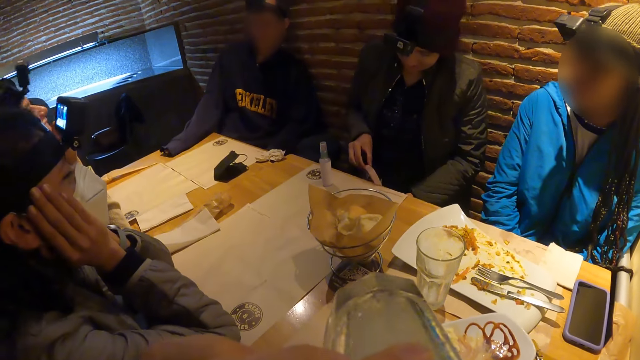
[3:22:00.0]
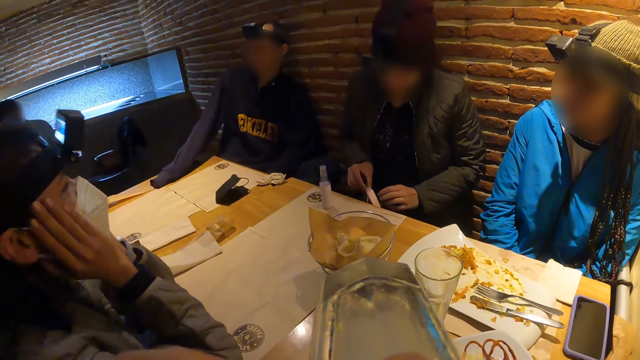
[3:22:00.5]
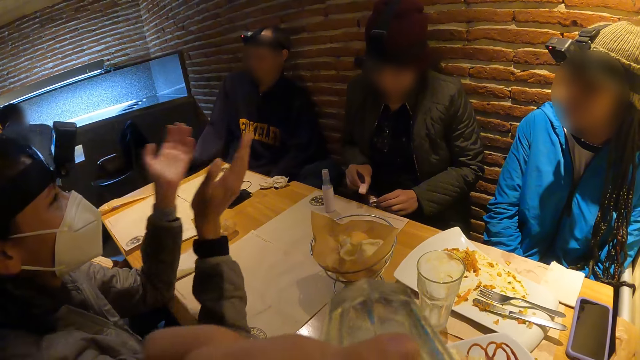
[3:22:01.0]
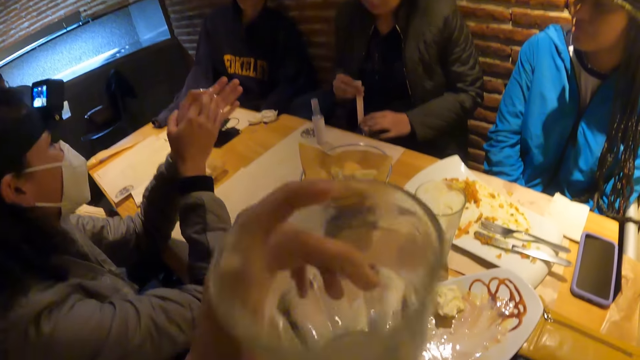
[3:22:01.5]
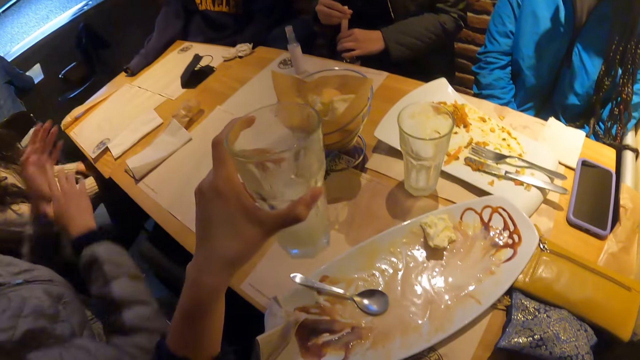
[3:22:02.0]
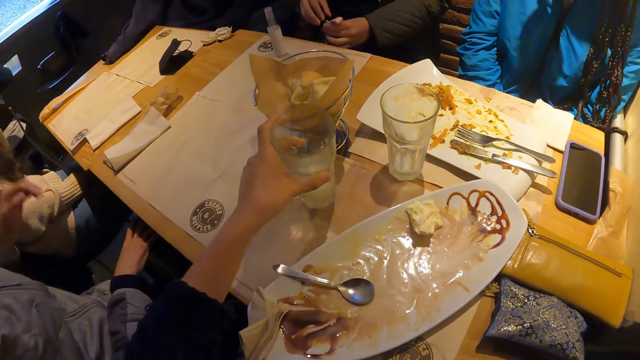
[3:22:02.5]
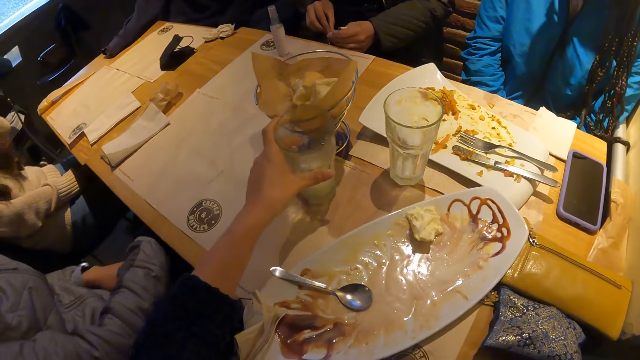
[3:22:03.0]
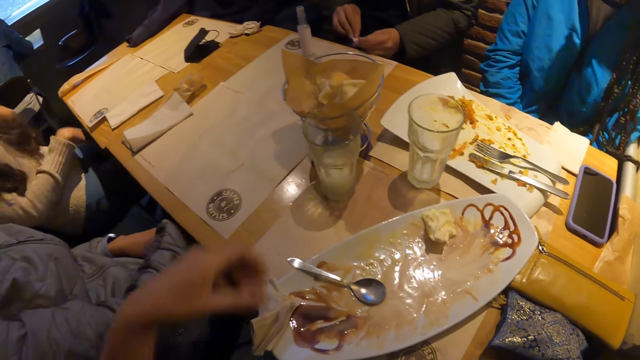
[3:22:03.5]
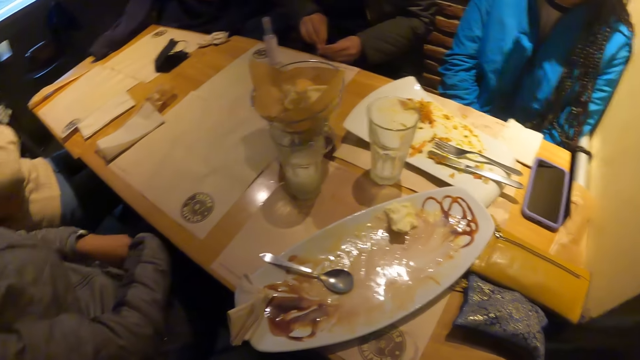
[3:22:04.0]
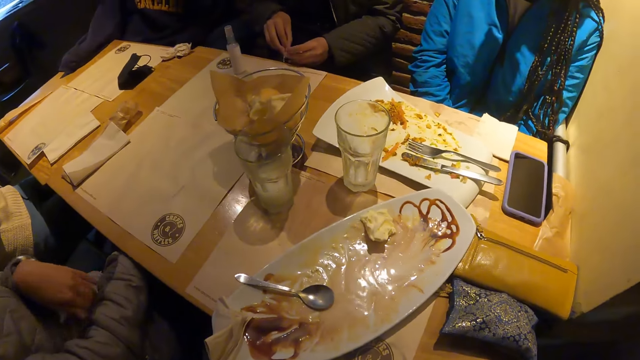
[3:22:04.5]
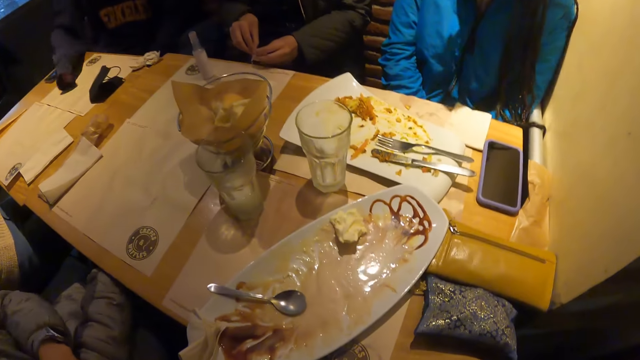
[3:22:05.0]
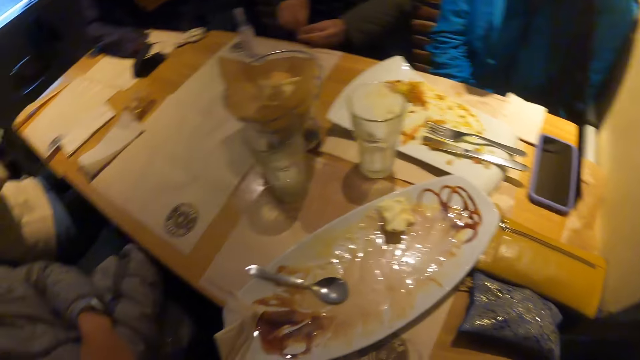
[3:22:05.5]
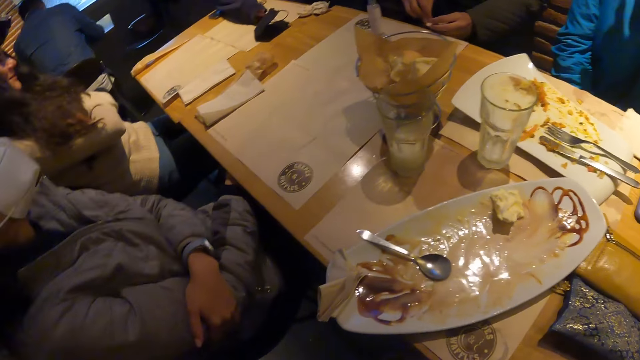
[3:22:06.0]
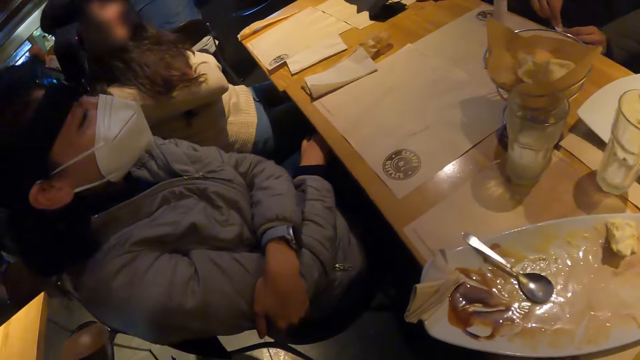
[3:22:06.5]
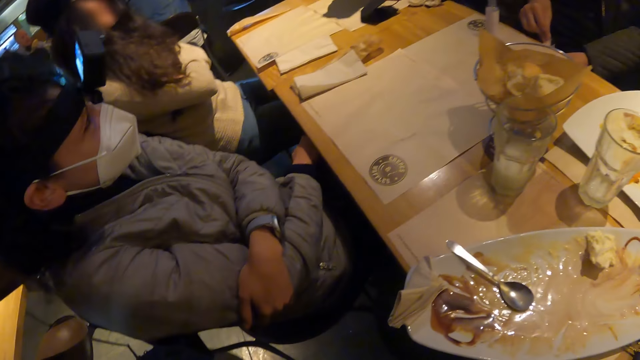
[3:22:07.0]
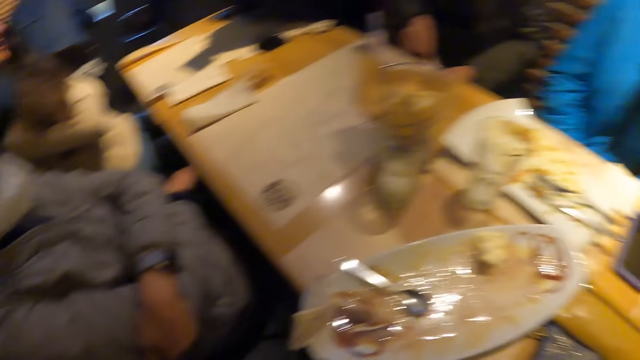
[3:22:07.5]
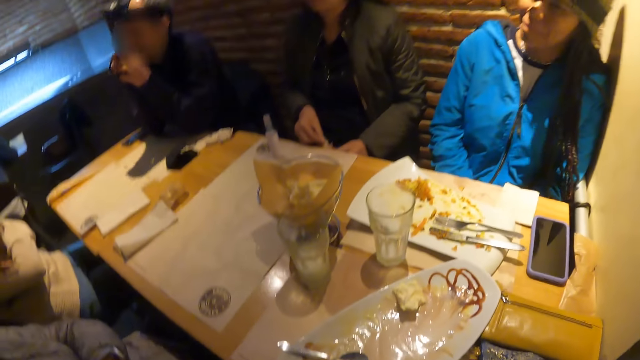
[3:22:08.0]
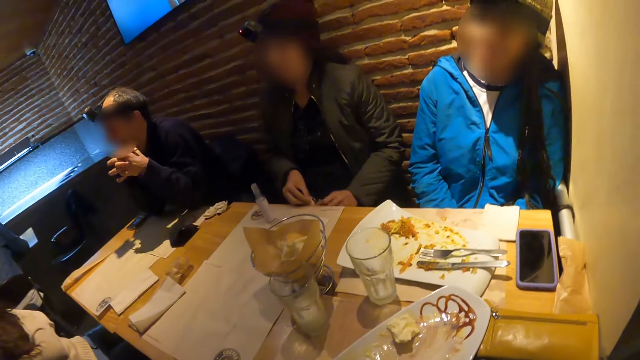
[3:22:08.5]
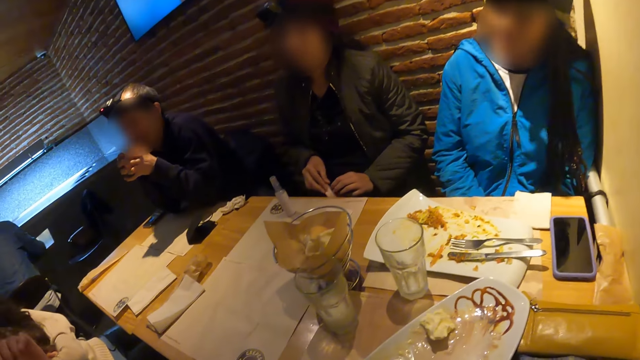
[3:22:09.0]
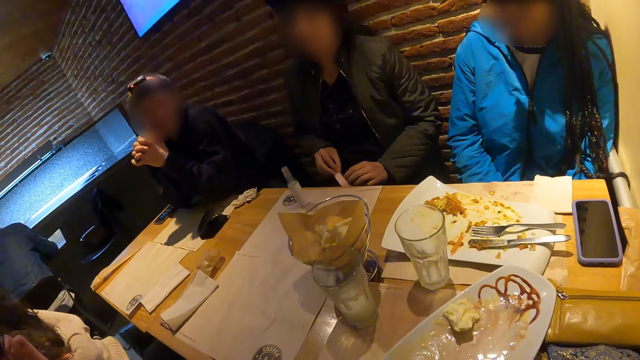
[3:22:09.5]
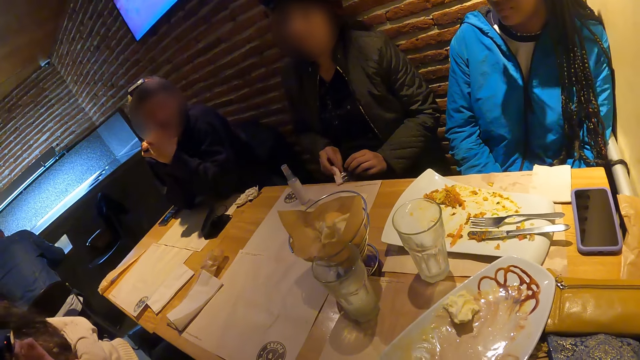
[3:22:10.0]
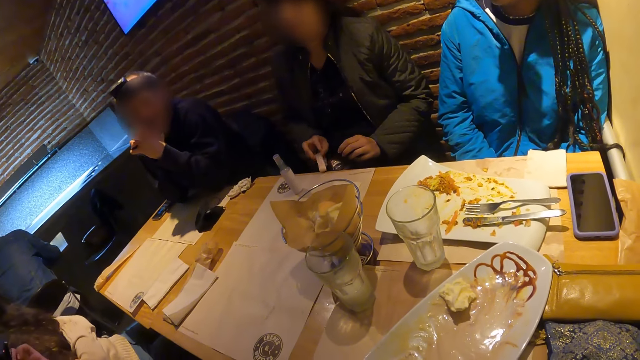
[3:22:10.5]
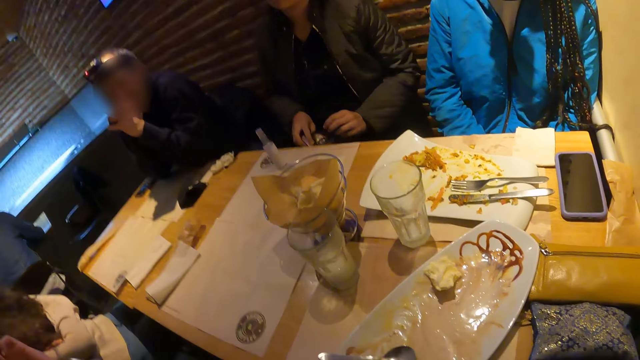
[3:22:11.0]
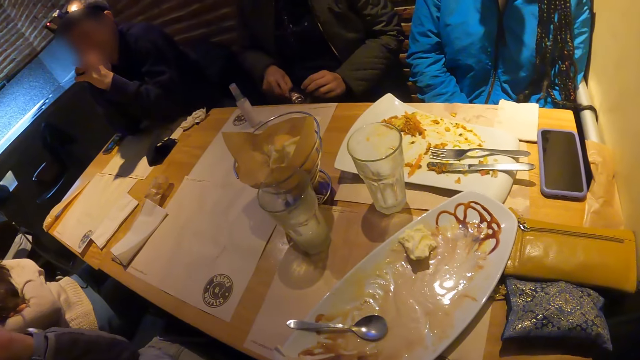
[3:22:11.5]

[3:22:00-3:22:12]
The camera wearer sips the drink. She shakes the glass of milk in her left hand and drops the glass of milk on the table with her left hand.

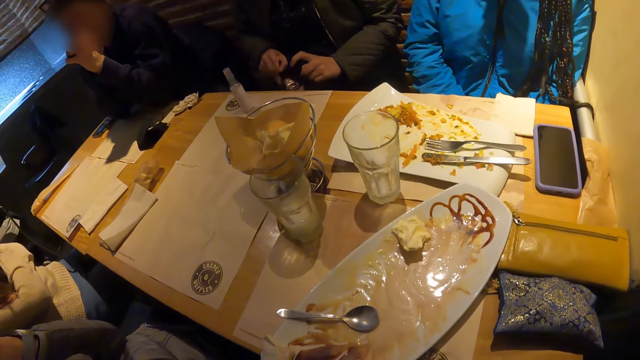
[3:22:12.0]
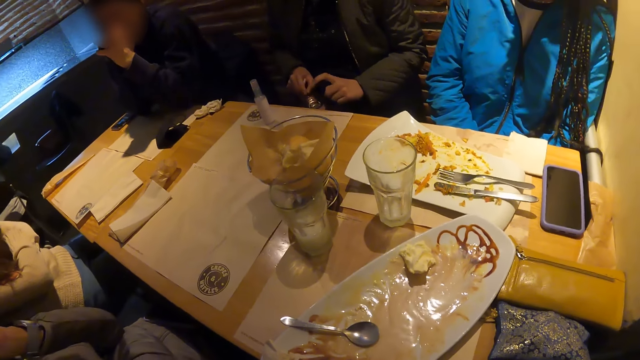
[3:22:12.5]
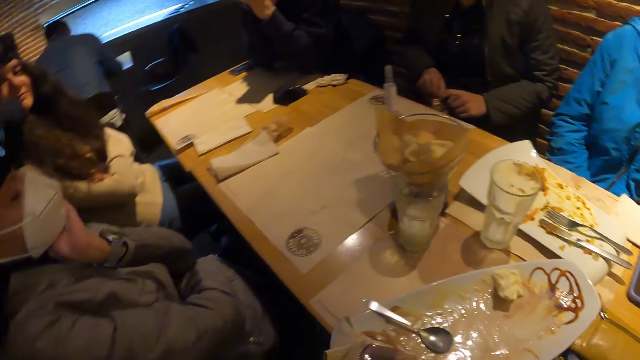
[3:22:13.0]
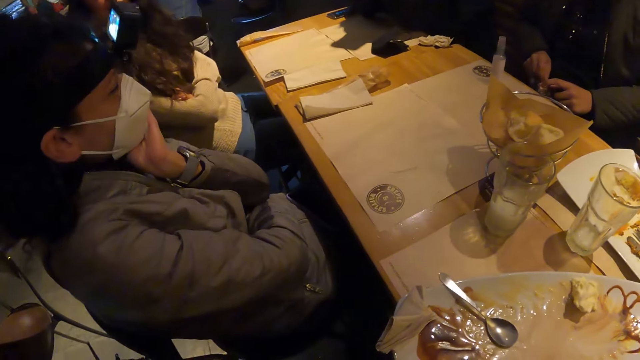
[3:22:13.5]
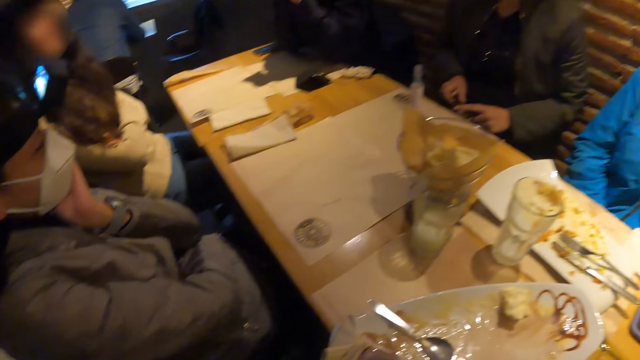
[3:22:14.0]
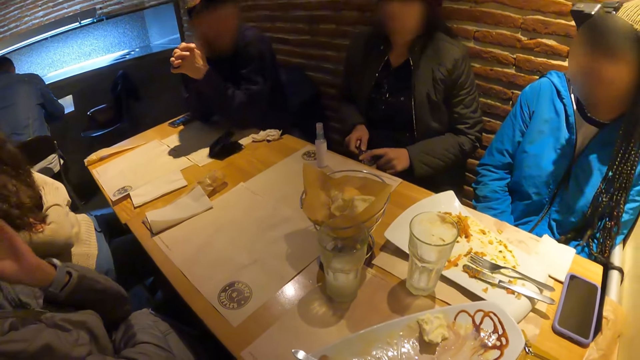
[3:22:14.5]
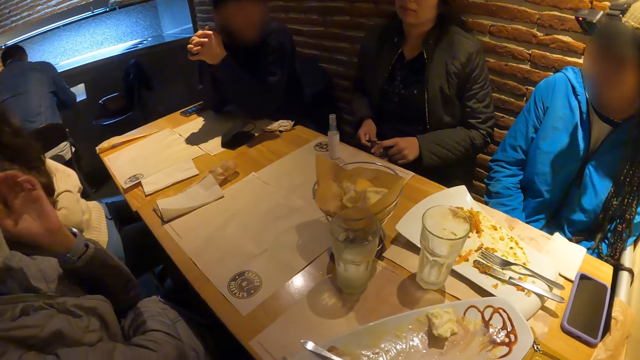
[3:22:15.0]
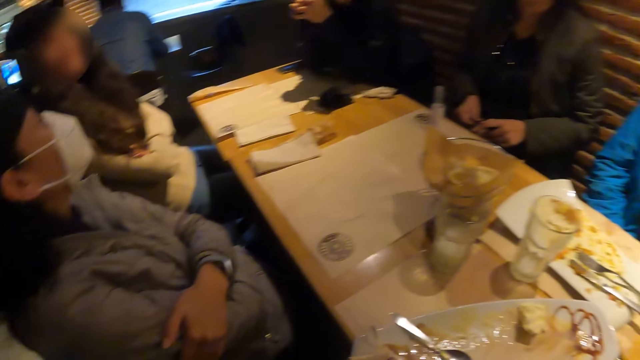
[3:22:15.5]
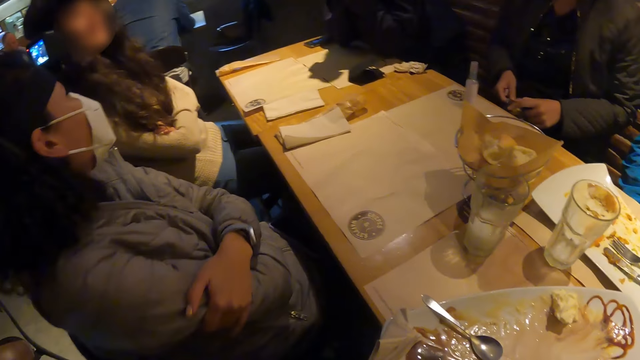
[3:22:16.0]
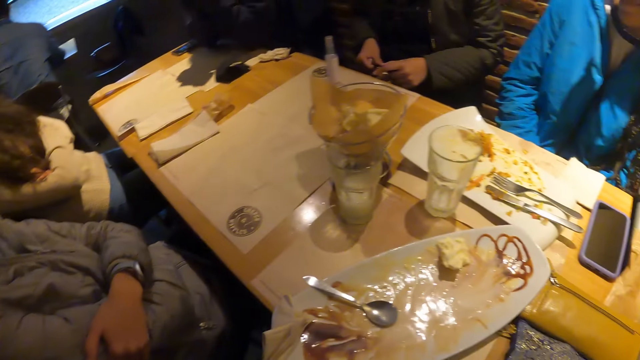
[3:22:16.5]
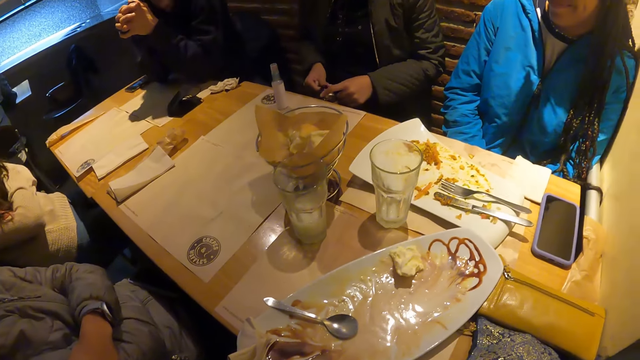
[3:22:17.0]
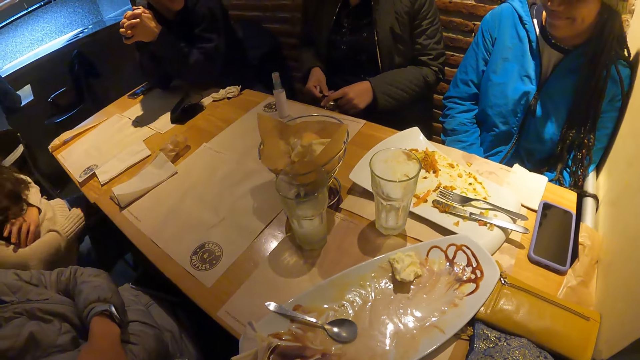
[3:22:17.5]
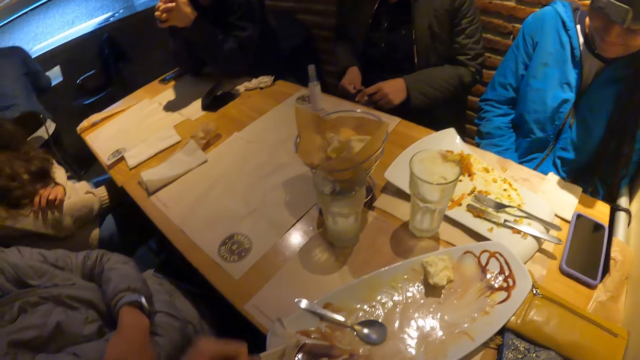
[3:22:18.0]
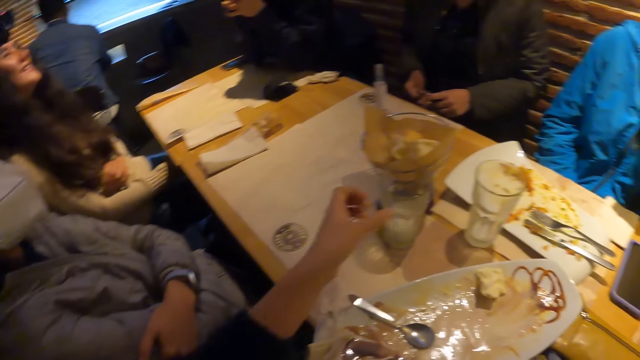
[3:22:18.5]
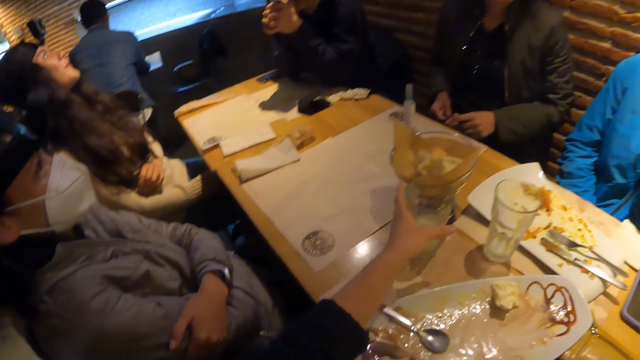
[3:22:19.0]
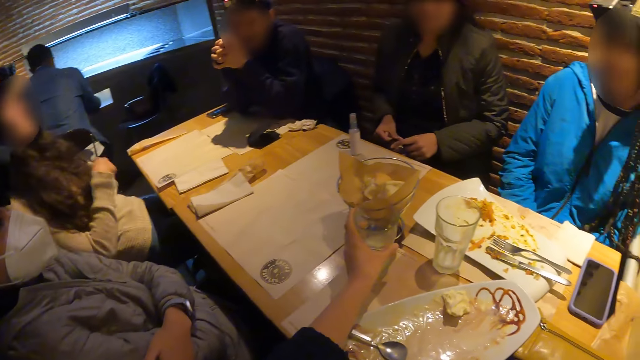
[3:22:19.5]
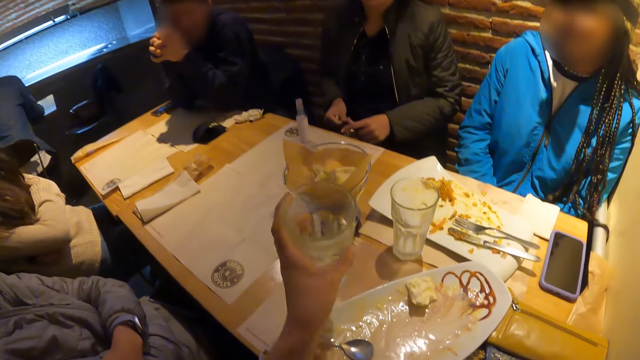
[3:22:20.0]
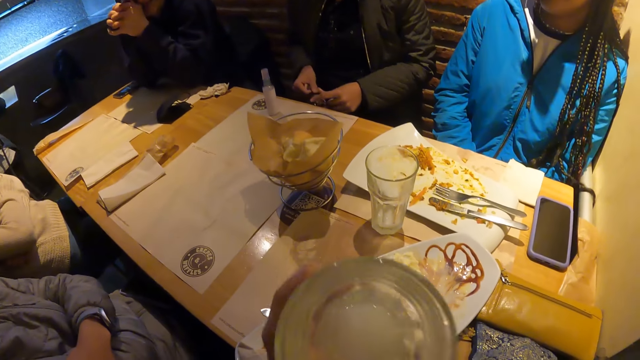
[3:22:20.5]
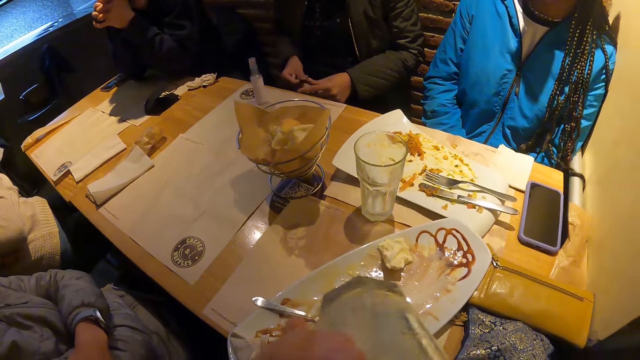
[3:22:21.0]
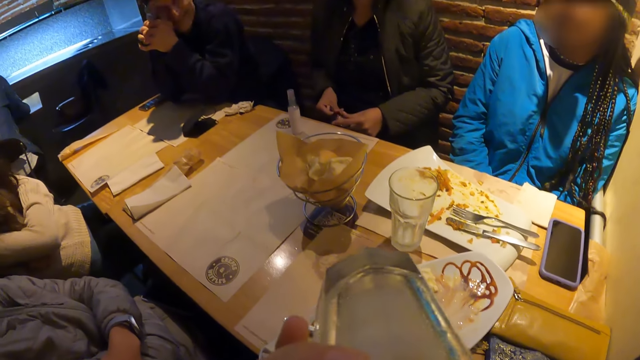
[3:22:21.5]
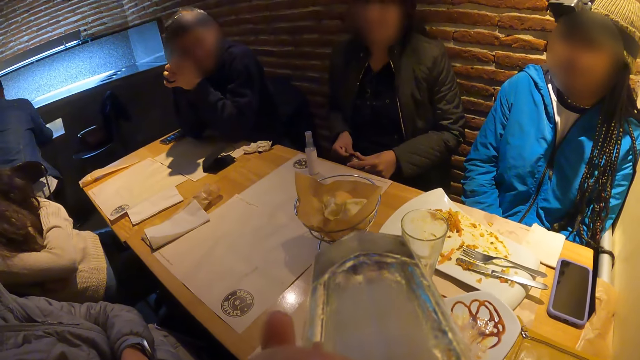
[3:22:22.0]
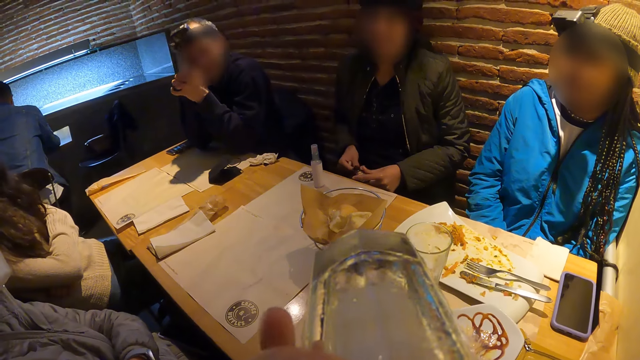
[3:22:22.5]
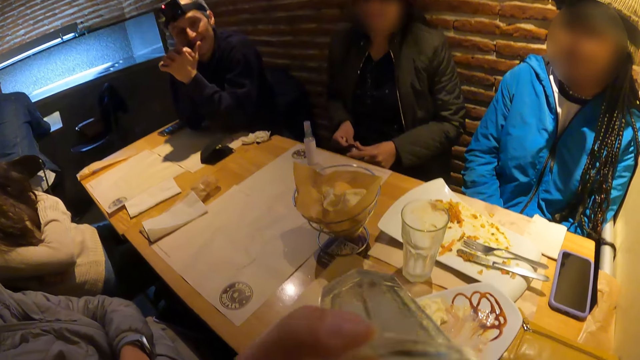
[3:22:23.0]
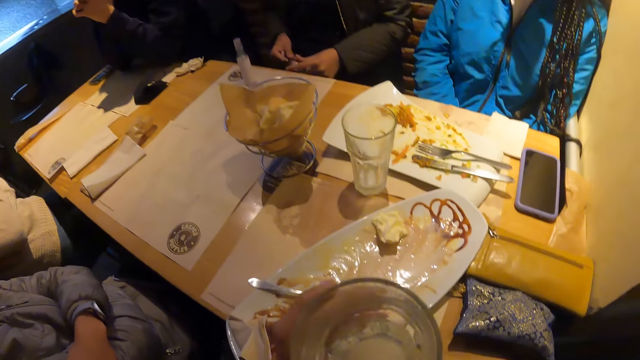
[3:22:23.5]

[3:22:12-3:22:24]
A lady speaks with gestures. The camera wearer picks up the glass of milk from the table with her left hand. She drinks from the glass of milk in her left hand.
